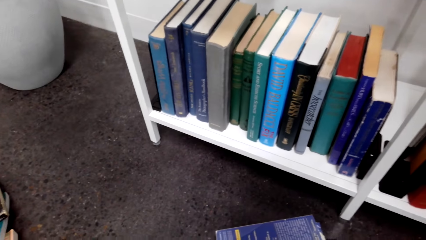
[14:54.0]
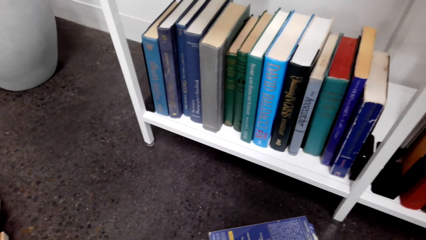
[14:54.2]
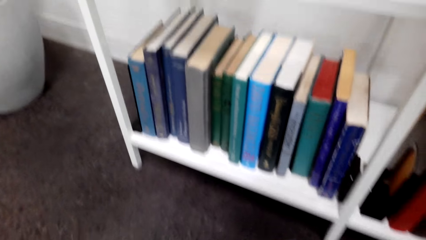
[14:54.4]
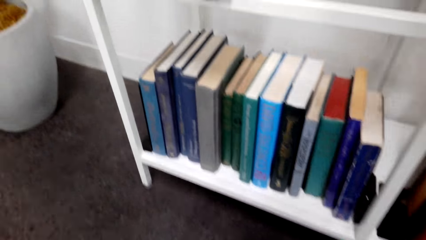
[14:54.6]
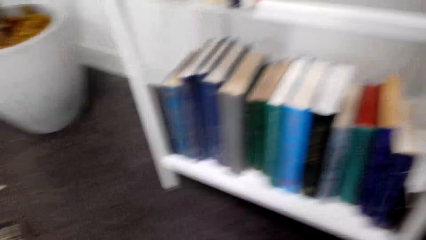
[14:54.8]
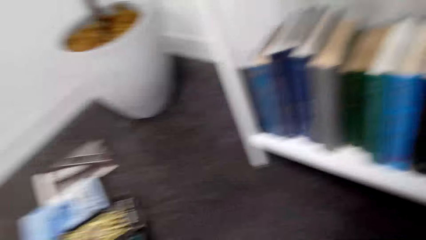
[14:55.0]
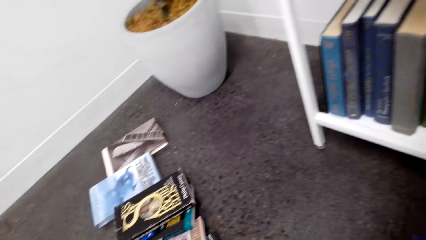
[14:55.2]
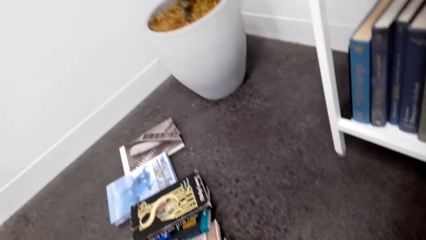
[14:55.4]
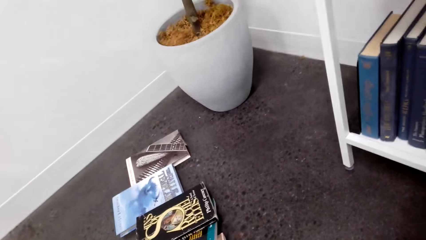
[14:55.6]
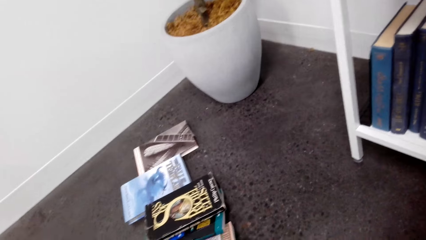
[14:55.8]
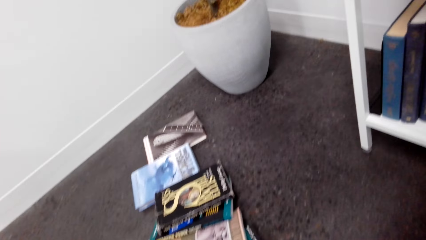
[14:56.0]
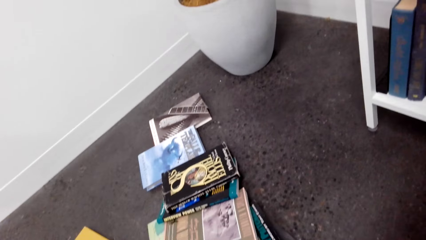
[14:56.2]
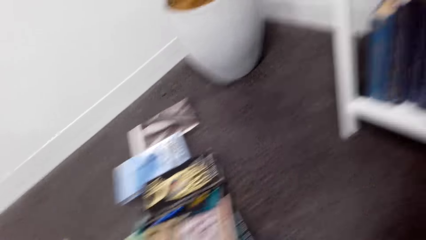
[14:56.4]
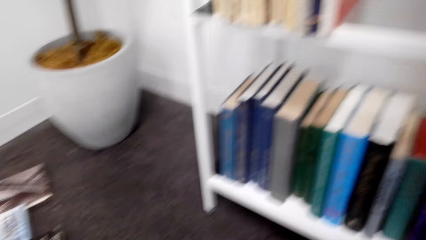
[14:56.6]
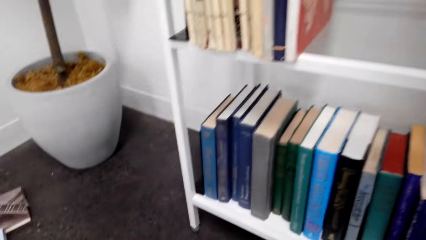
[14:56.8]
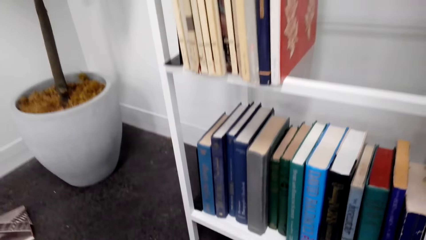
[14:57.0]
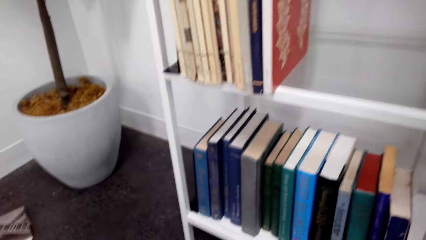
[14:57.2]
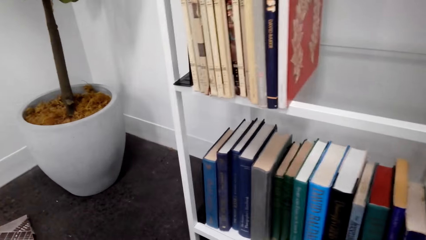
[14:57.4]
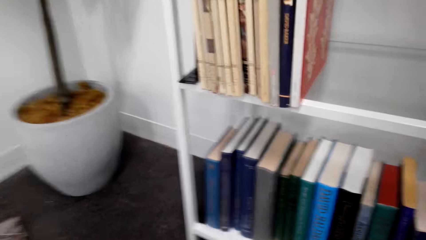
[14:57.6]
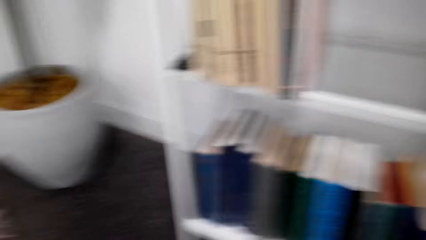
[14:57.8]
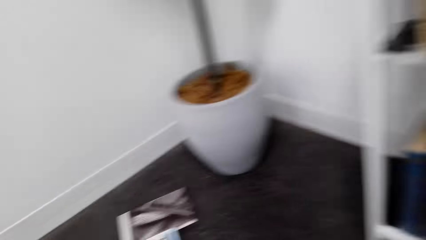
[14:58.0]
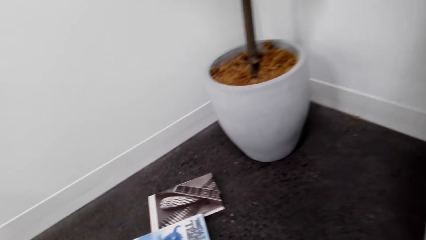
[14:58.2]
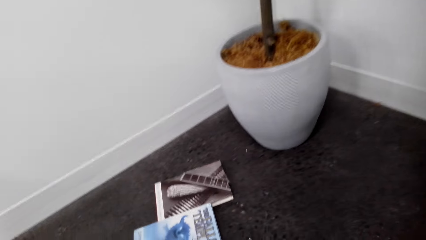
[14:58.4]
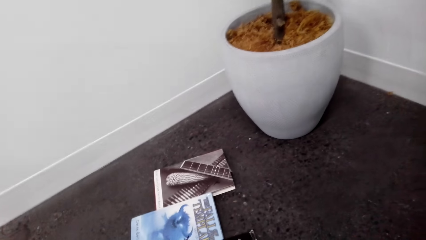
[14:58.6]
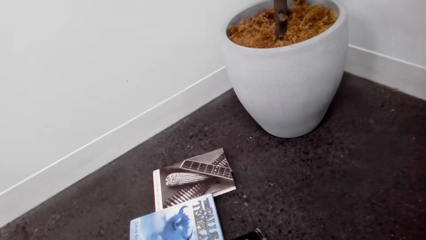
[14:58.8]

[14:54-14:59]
The camera wearer looks around the house floor. They pile books.

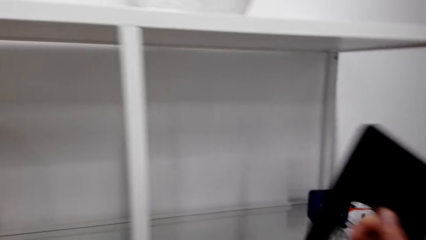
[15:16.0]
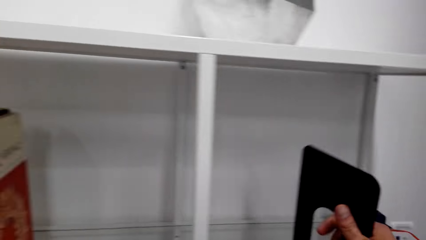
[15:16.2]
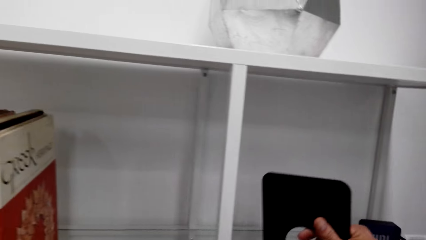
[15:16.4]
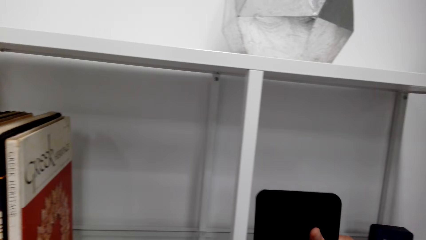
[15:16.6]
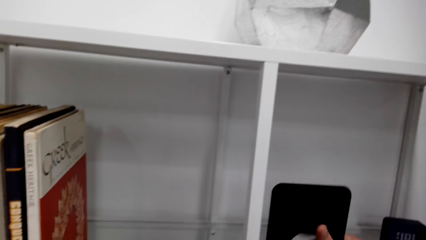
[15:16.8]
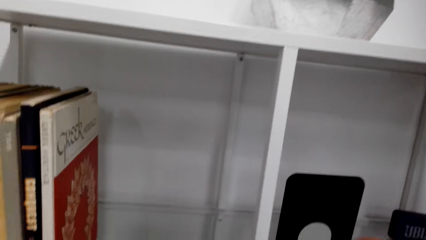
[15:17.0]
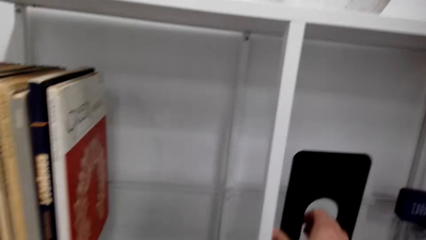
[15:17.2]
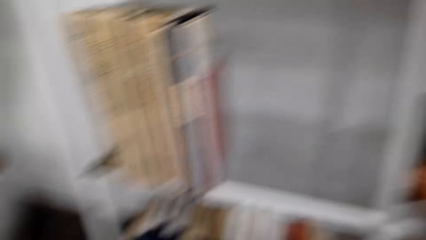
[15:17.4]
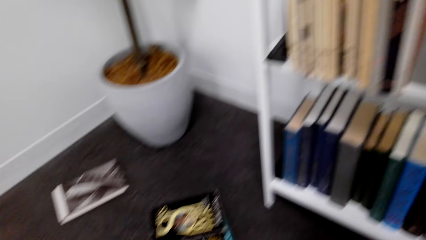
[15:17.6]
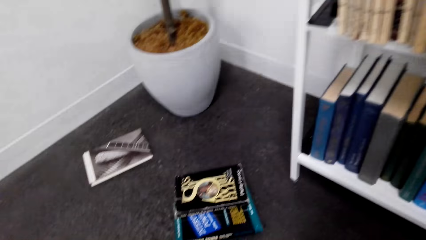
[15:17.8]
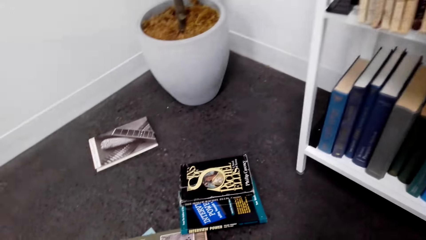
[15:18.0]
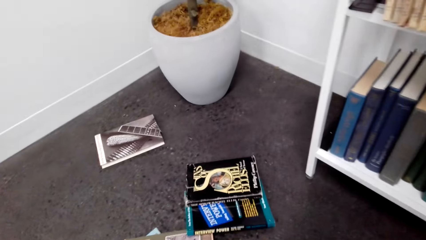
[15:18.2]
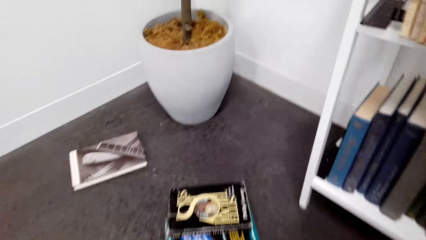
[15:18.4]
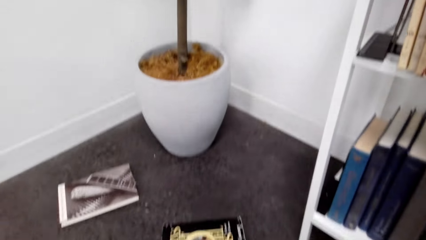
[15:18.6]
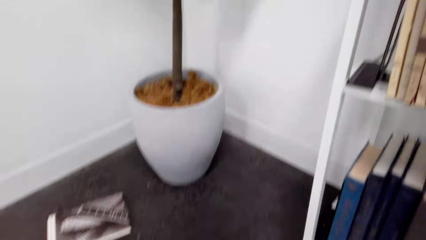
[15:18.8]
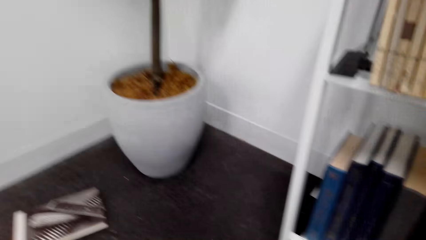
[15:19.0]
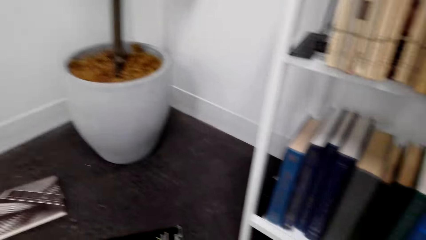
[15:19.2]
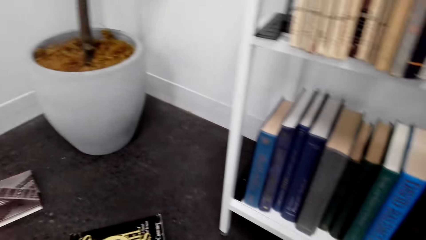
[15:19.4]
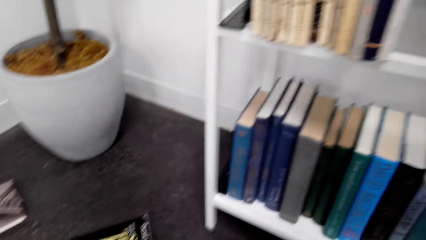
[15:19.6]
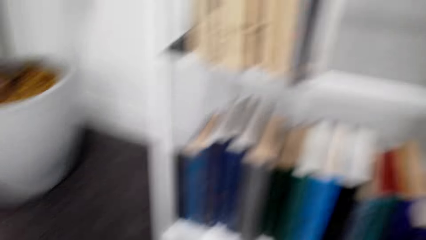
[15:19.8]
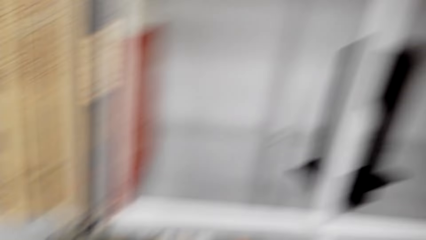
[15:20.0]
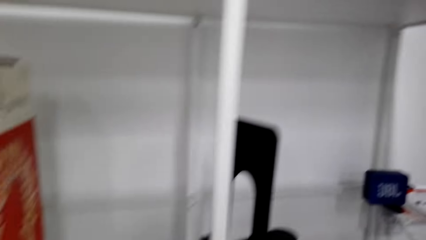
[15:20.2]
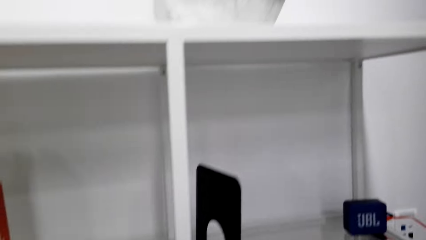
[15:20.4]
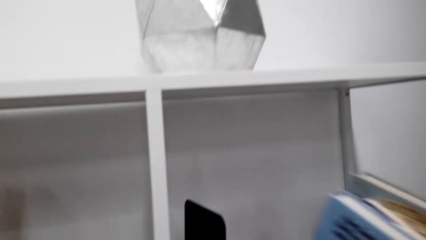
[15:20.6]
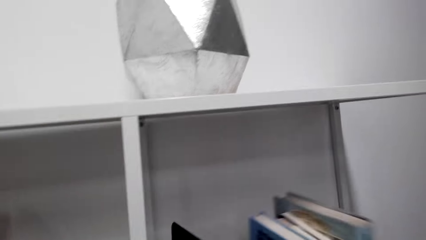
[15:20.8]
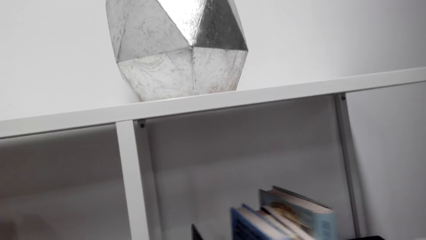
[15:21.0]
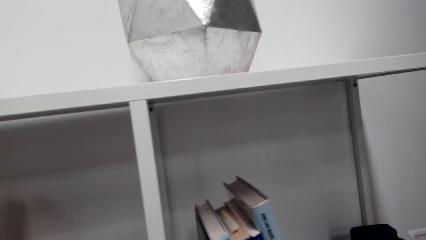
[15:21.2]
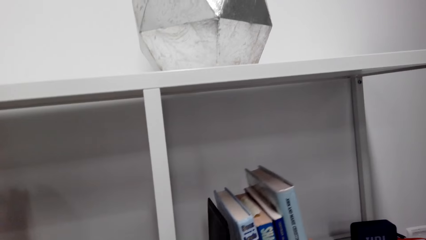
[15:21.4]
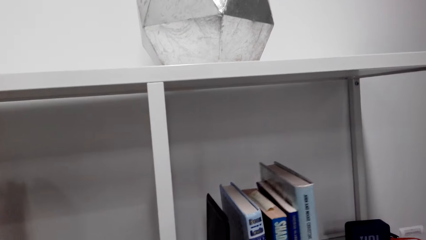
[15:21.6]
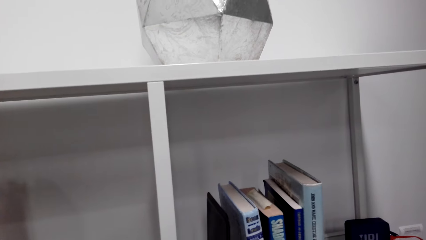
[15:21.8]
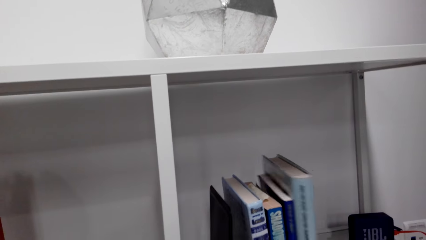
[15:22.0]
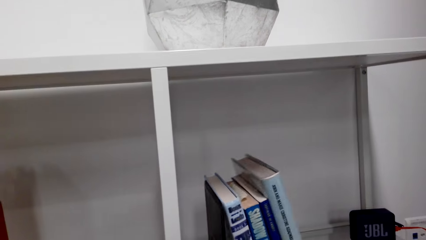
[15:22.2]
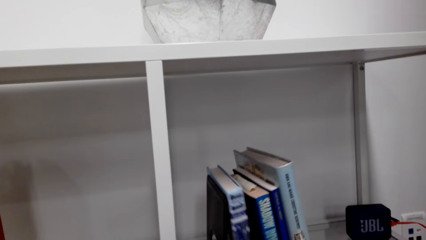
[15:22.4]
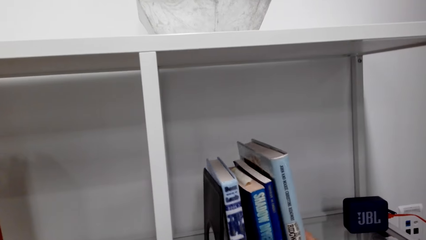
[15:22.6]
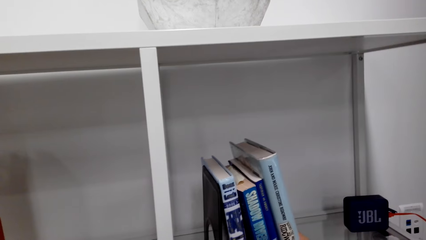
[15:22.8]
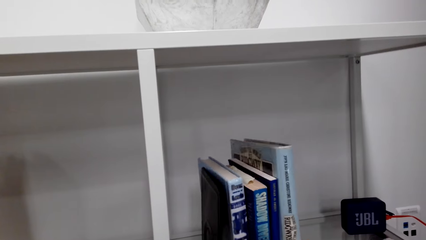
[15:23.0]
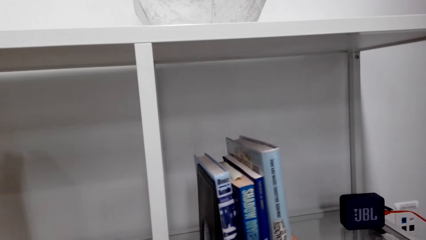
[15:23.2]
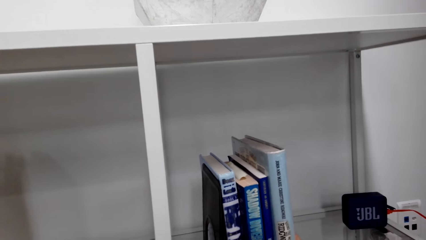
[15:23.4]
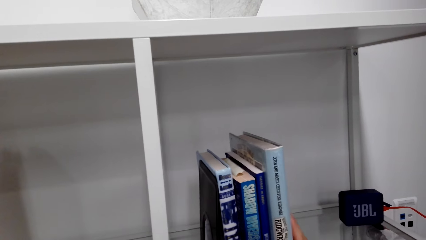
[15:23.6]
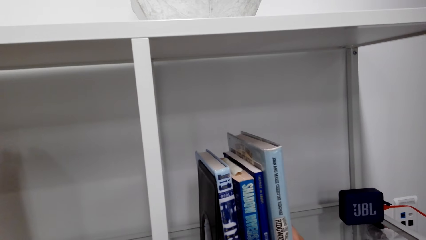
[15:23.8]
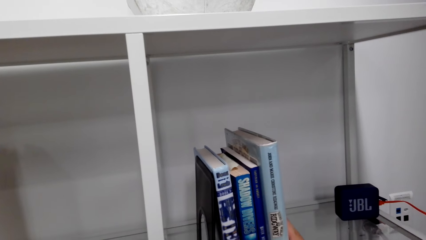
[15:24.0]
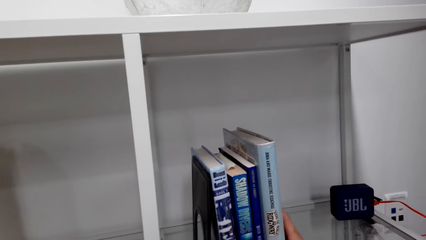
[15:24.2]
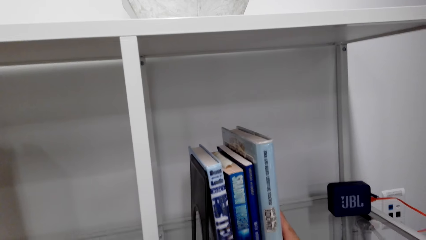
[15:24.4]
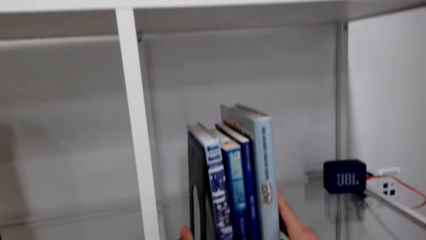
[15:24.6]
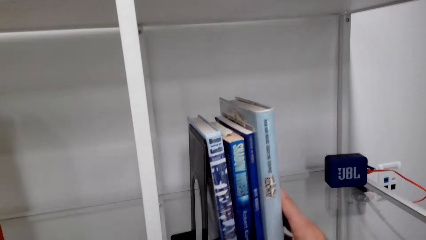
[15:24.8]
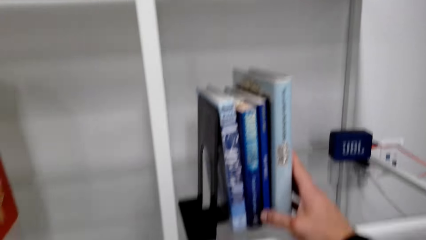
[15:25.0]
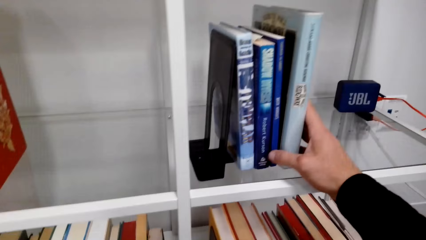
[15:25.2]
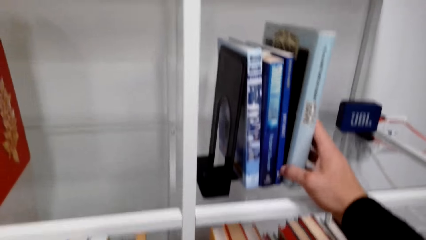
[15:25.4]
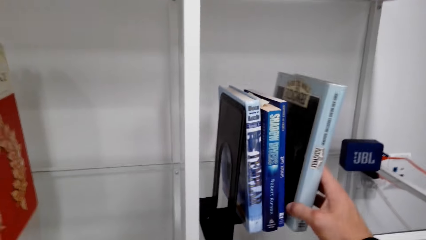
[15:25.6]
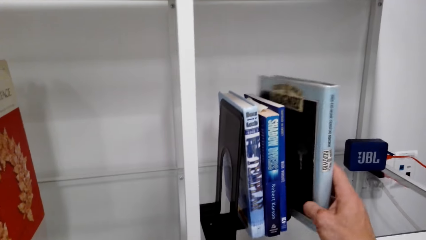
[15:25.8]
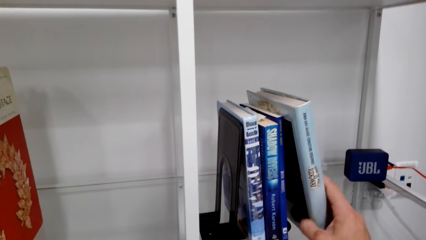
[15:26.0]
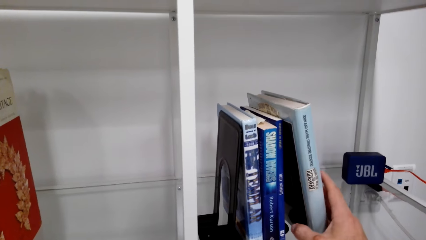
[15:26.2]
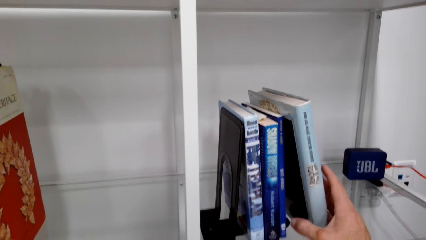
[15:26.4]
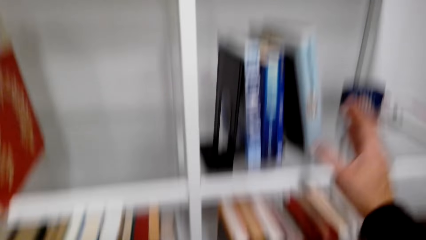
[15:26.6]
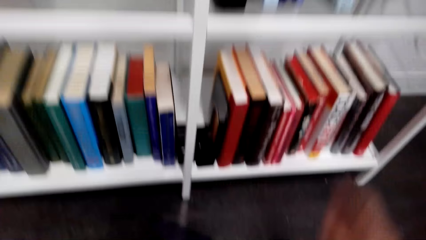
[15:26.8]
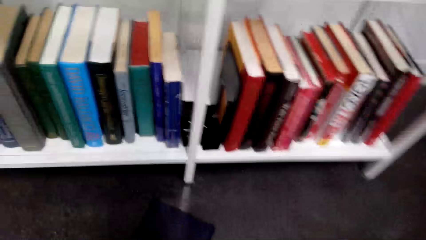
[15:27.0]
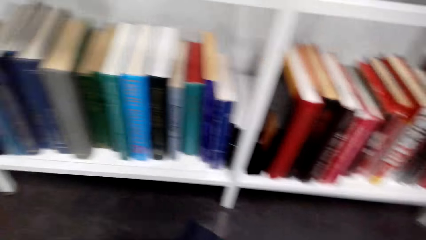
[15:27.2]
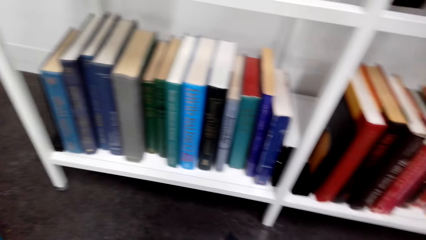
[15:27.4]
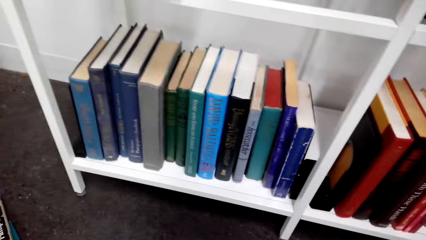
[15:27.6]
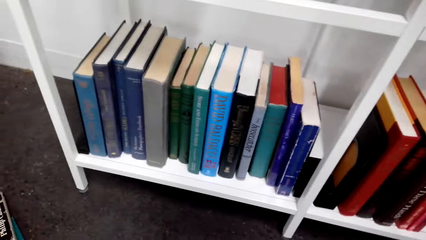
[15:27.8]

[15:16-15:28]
The camera wearer picks up a book rack divider. They place a stand on a shelf. They look around the house floor. They place books on the rack.
